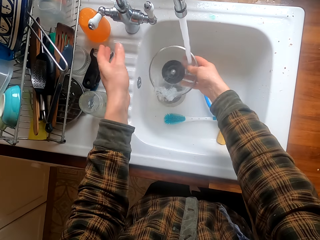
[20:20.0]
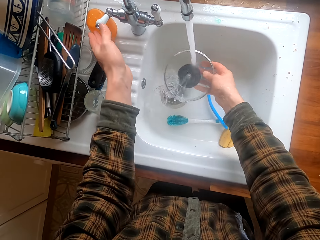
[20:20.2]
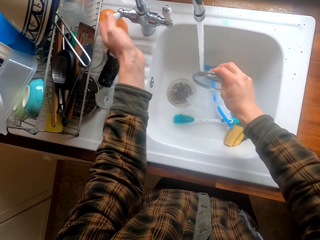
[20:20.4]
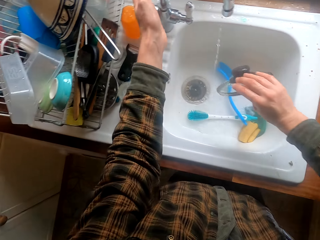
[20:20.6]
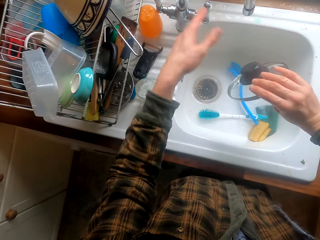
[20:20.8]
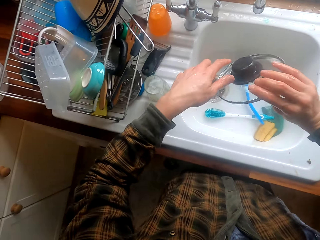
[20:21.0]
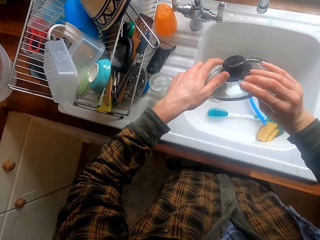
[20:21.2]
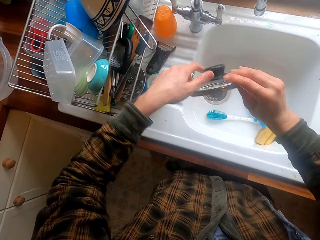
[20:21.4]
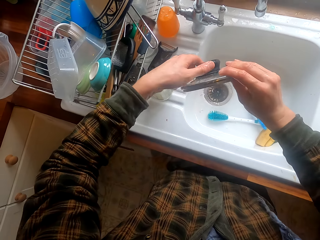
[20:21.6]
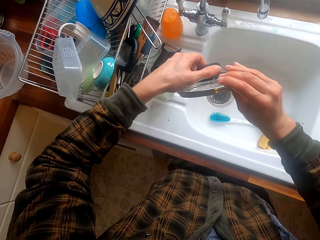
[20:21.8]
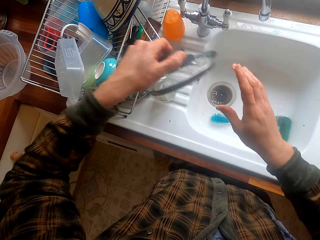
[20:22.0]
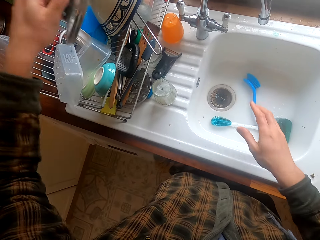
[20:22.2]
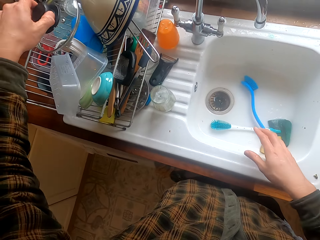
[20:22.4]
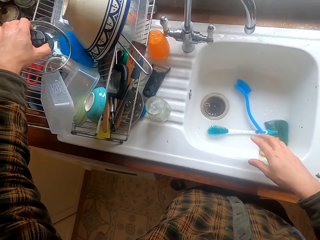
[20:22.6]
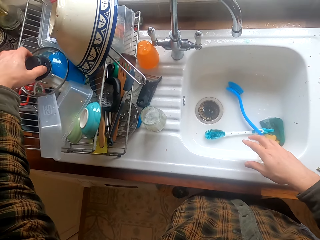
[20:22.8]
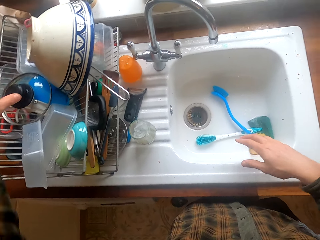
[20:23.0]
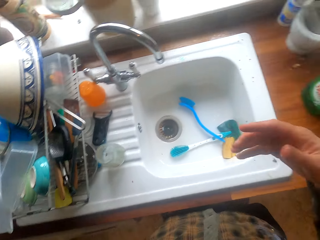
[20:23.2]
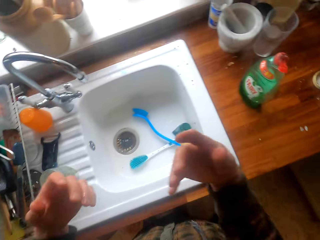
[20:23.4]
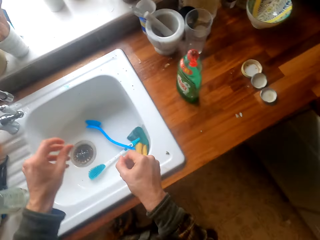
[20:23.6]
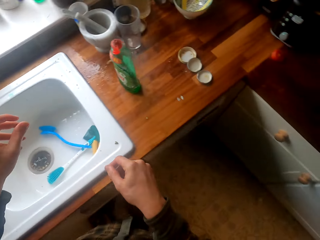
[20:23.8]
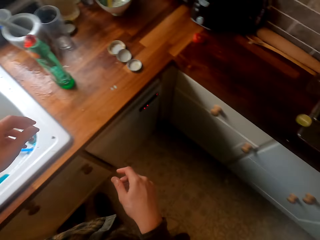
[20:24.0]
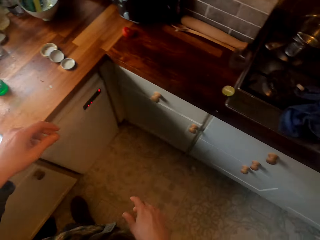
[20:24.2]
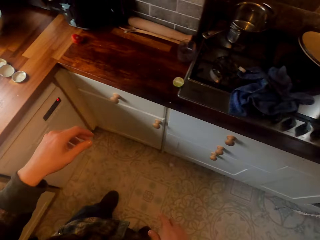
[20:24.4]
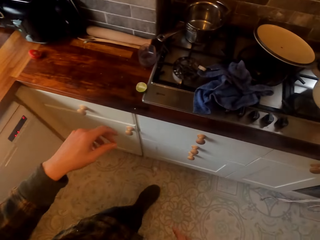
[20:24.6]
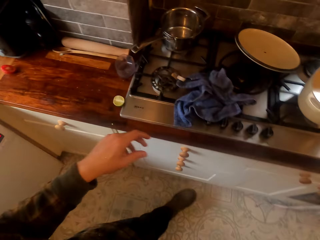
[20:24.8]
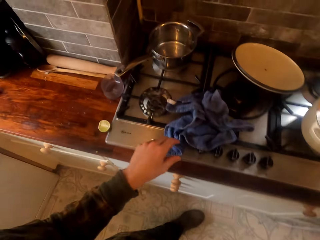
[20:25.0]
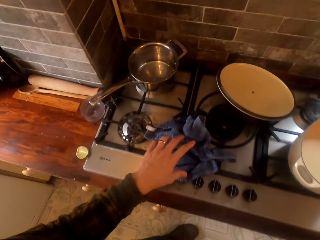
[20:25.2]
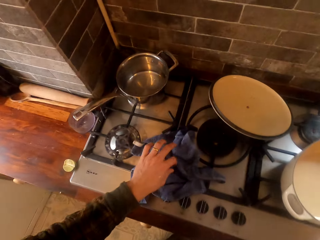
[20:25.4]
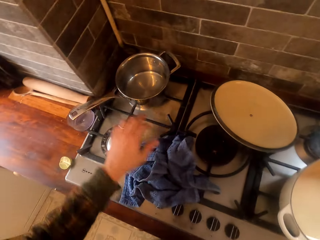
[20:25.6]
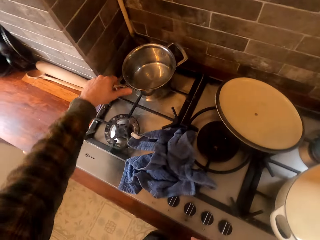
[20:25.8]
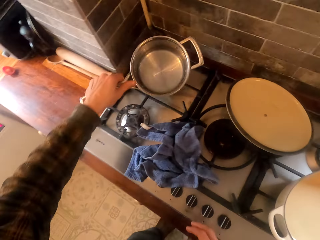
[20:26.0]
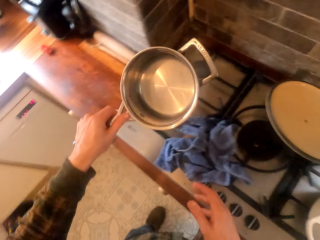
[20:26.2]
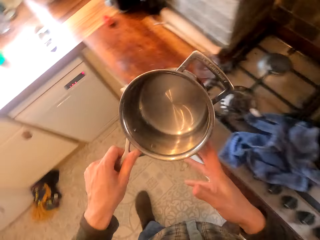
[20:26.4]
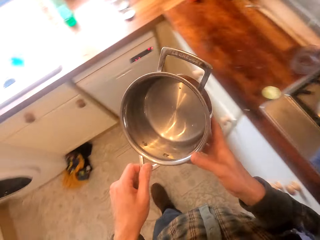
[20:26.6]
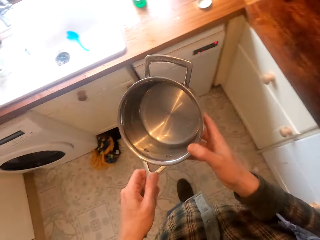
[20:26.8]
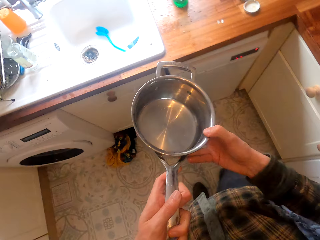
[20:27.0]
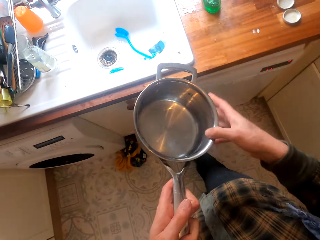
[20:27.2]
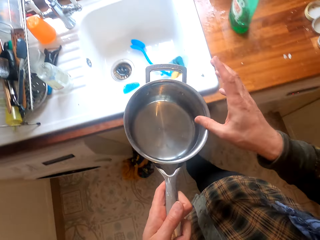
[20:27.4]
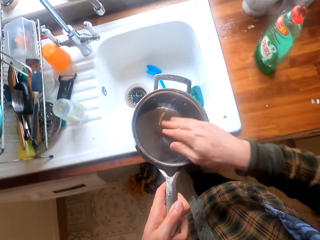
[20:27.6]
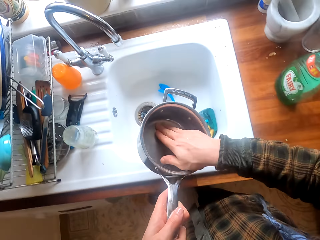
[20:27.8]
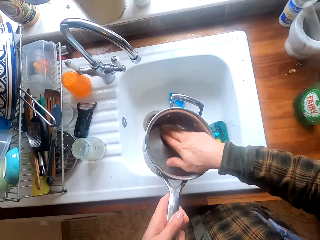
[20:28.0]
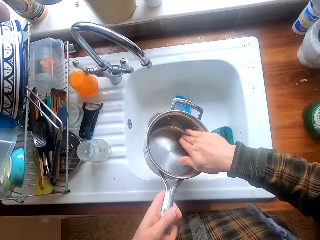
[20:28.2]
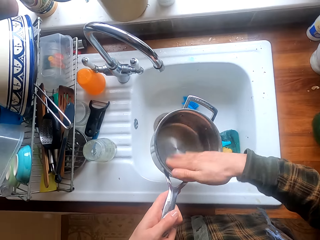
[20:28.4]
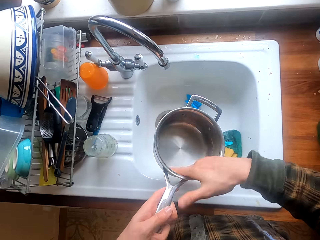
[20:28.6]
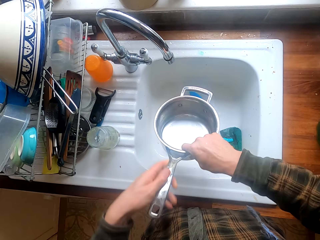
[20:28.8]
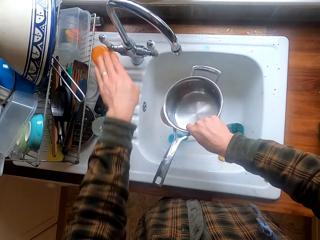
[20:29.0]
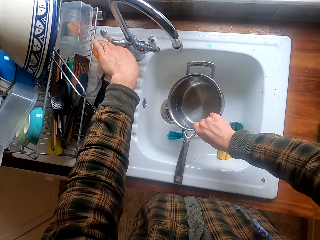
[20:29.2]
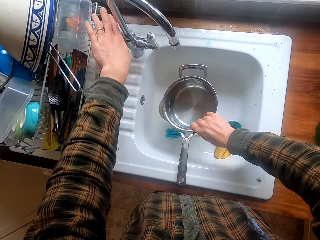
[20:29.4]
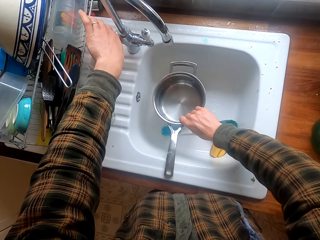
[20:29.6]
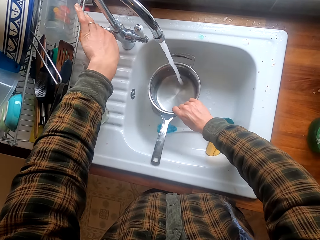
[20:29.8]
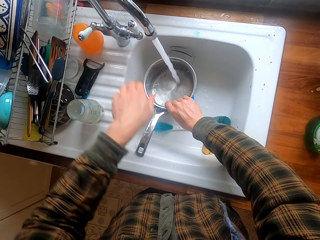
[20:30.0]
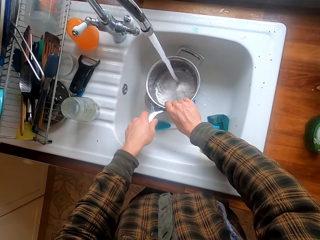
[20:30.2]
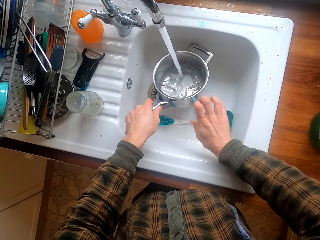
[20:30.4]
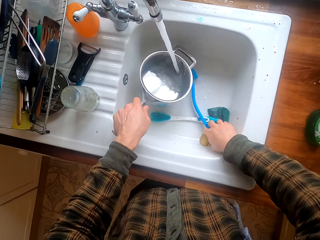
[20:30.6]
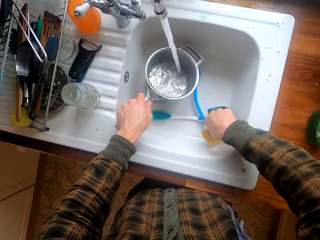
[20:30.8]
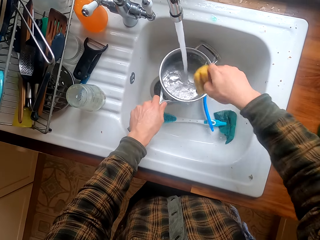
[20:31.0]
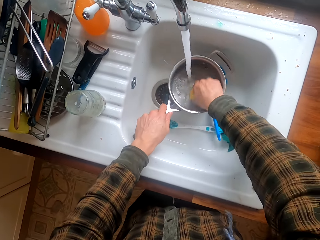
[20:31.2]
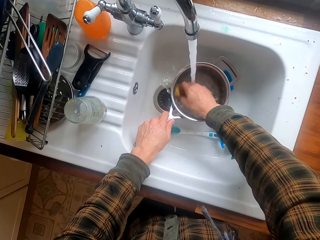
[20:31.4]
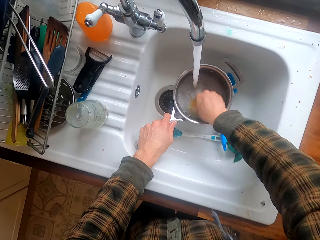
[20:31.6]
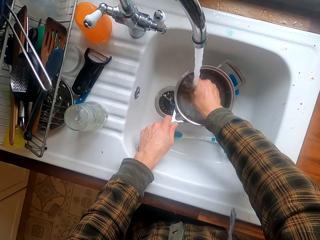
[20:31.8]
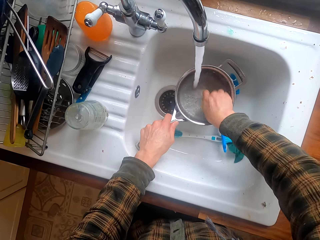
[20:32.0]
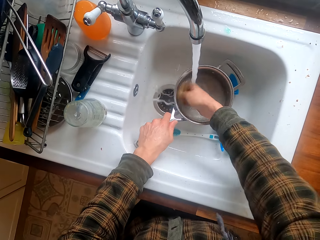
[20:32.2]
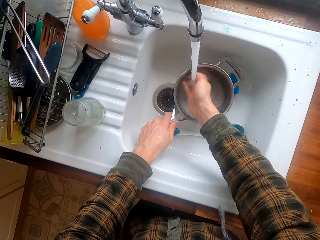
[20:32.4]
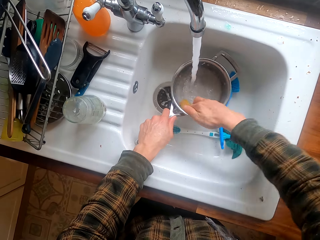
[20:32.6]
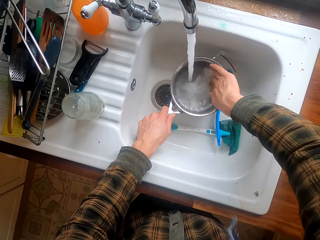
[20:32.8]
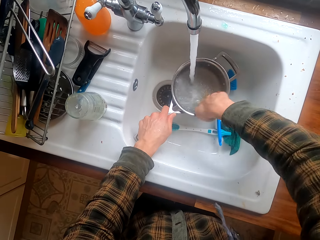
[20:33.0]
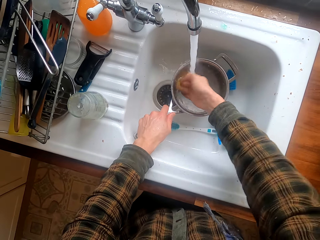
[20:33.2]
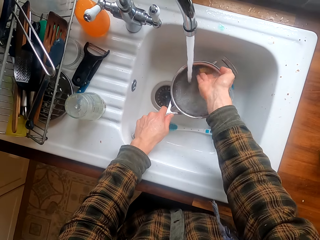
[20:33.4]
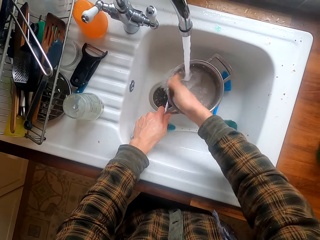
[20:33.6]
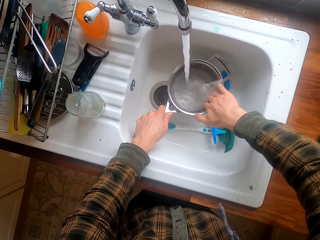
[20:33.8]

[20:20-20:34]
The camera wearer closes the water. They put the cooking lid on the cutlery basket. They shake the hands and walk in the house. They dry hands with the towel. They pick a cooking pan or pot from the cabinet. They move to the sink. They rub inside the cooking pot. They open water. They put water in the cooking pan. They take a washing sponge and wash the cooking pot. They put water in the cooking pan again.

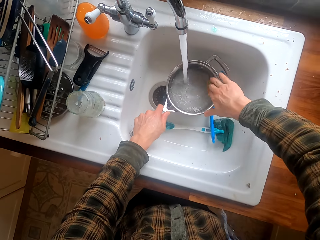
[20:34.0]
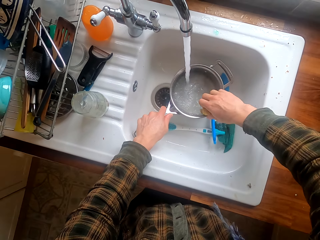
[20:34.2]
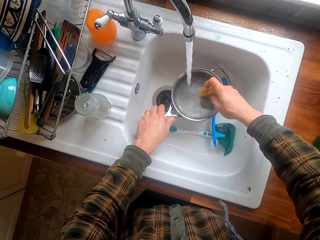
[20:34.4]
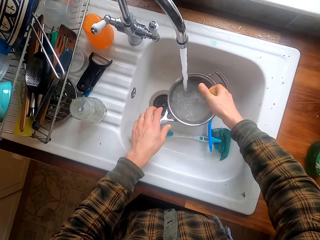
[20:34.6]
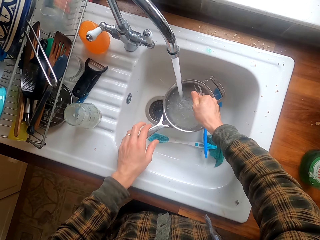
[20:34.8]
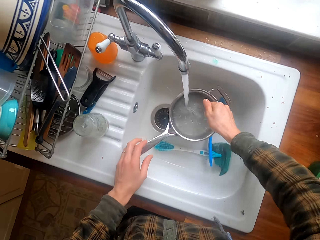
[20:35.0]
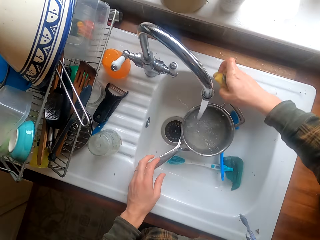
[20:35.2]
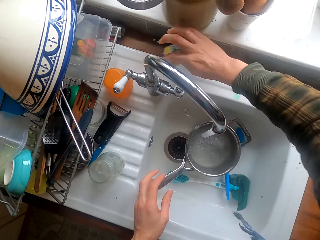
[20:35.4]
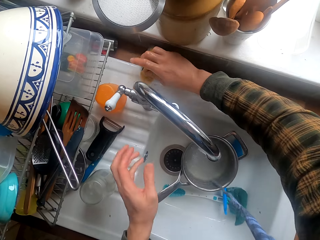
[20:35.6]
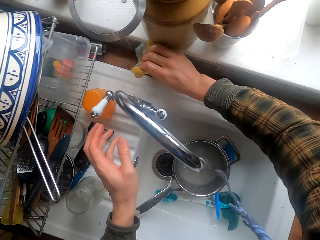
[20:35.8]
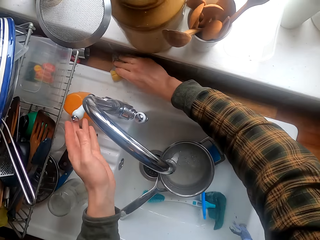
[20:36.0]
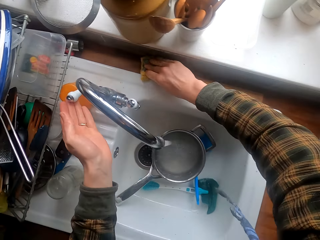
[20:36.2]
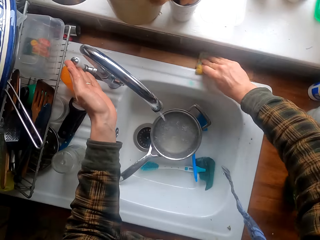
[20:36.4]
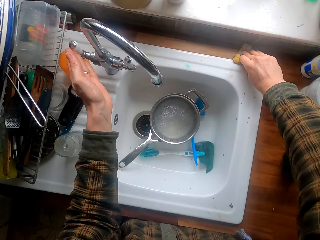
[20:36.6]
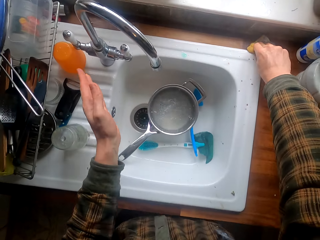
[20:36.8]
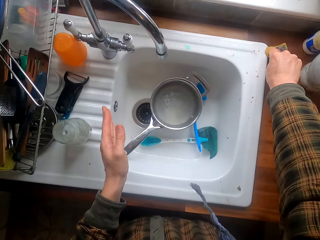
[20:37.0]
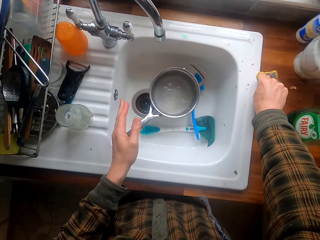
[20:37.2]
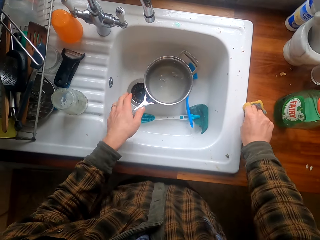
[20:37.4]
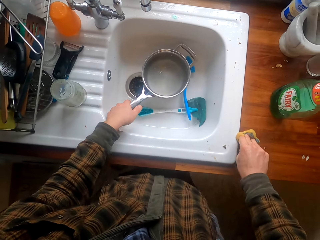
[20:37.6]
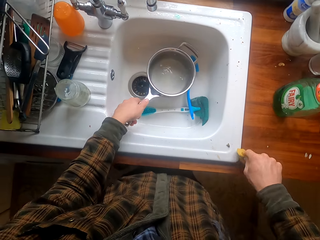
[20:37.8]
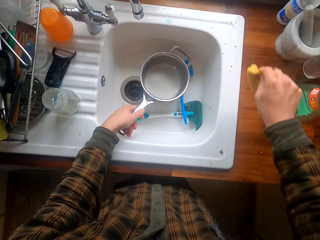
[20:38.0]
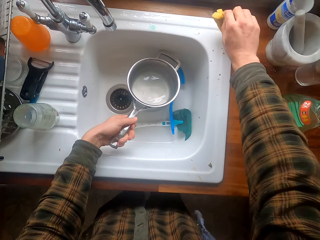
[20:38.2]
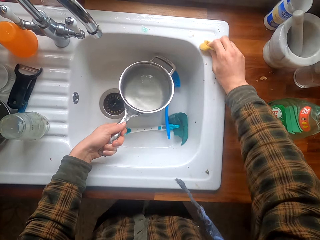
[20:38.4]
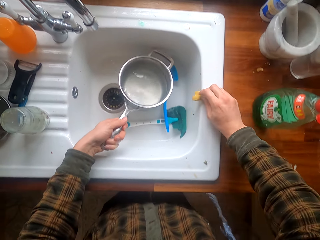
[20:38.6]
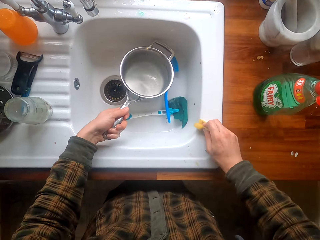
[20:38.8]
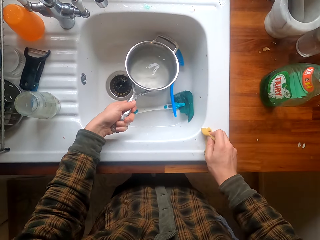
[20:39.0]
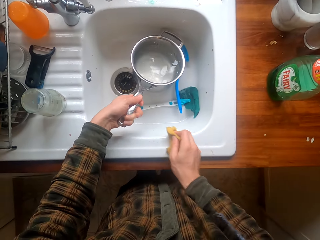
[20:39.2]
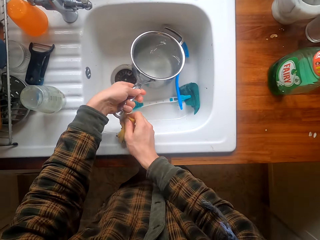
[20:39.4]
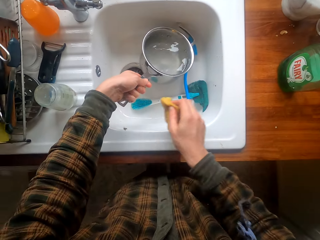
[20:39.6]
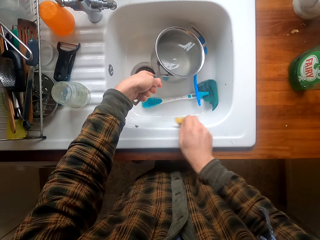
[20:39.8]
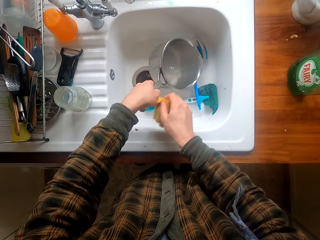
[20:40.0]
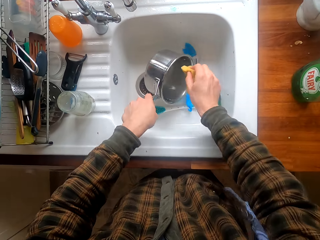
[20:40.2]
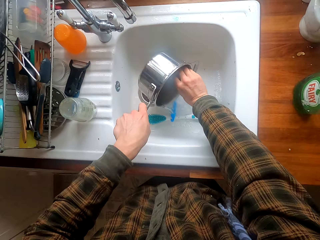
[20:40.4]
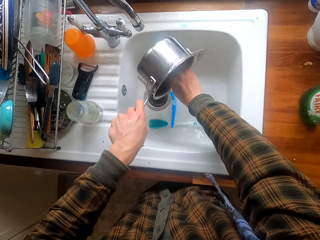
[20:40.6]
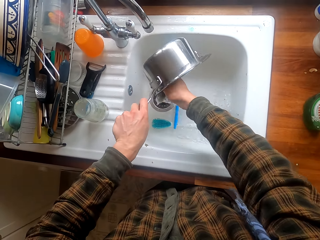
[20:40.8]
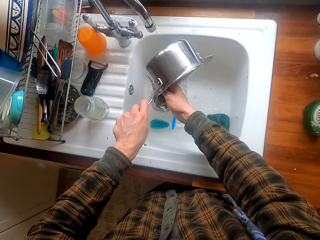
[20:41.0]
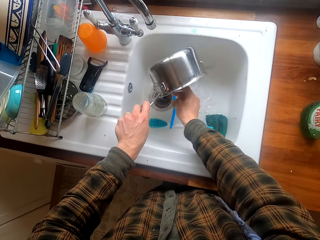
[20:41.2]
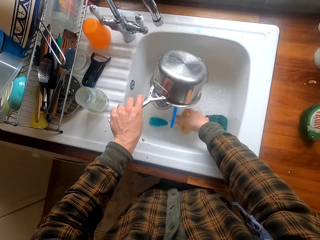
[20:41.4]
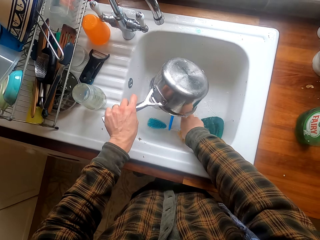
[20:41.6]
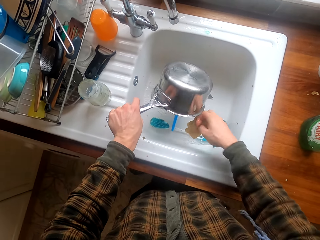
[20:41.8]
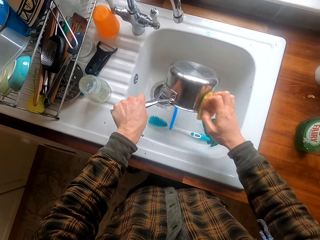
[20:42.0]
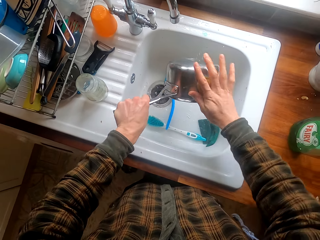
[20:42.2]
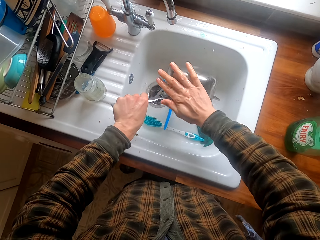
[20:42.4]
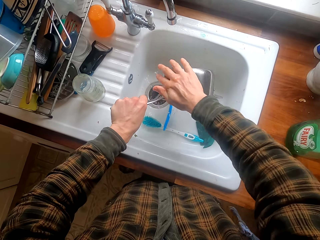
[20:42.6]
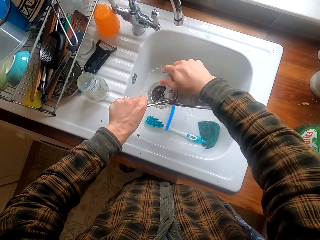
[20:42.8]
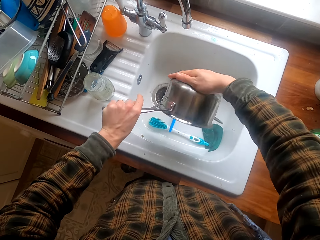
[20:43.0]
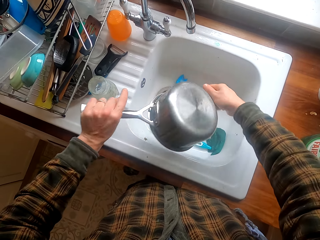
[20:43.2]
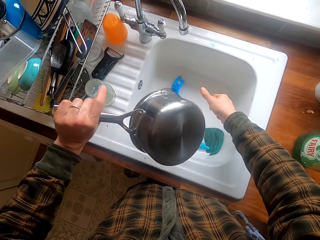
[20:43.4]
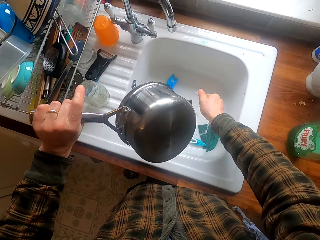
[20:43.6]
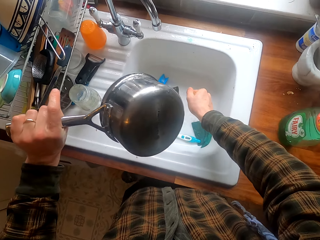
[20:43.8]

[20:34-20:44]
The camera wearer cleans the kitchen sink with the sponge. They close the water. They take the cooking pot, pour water in the sink, and wipe the cooking pot.
